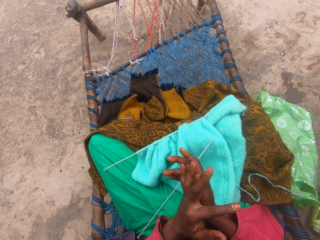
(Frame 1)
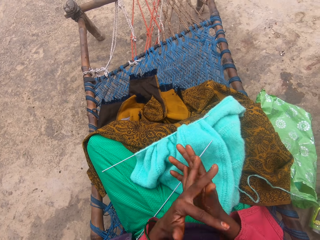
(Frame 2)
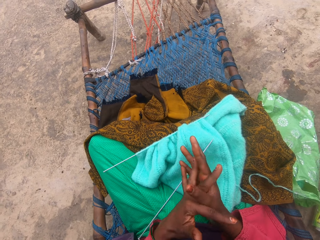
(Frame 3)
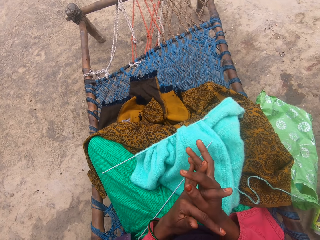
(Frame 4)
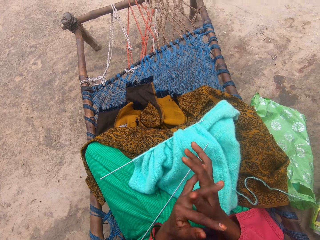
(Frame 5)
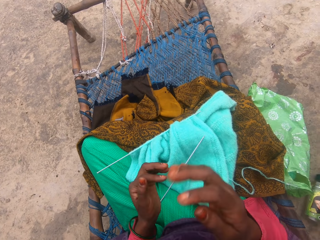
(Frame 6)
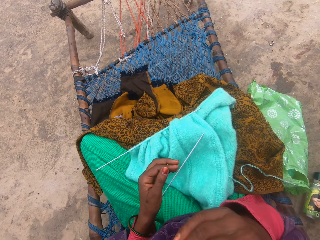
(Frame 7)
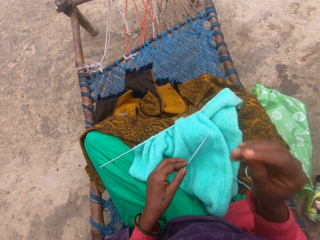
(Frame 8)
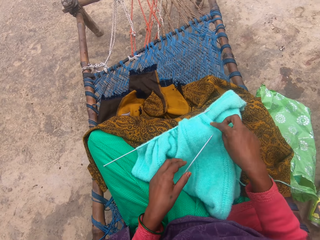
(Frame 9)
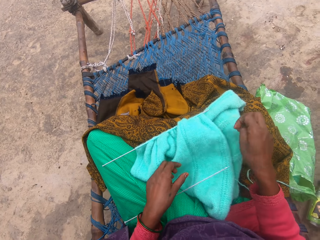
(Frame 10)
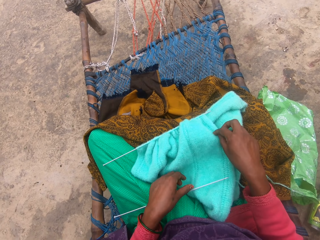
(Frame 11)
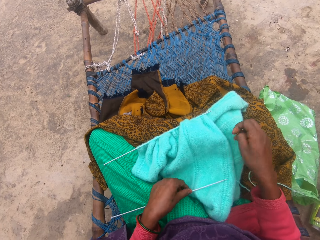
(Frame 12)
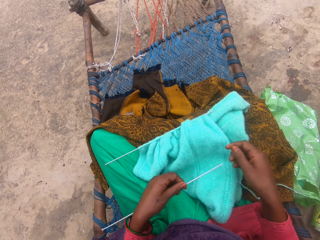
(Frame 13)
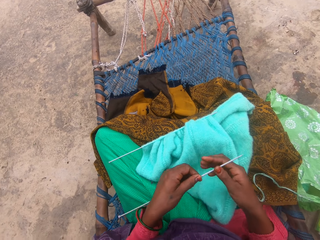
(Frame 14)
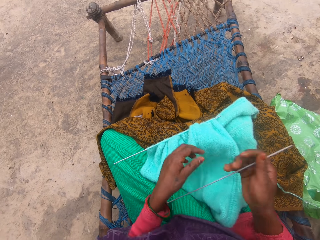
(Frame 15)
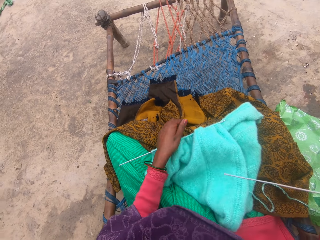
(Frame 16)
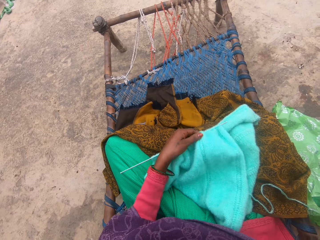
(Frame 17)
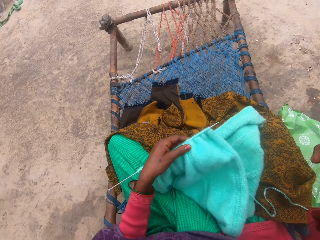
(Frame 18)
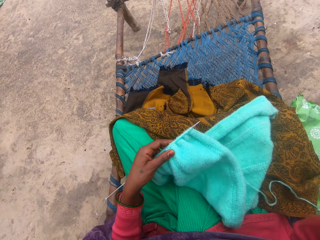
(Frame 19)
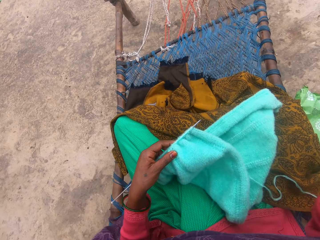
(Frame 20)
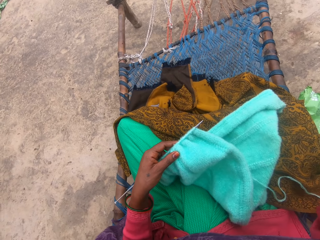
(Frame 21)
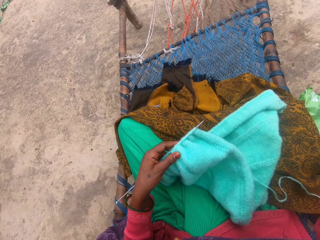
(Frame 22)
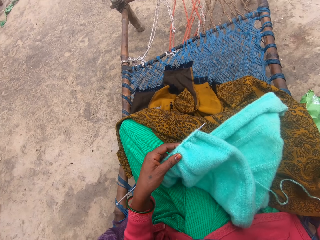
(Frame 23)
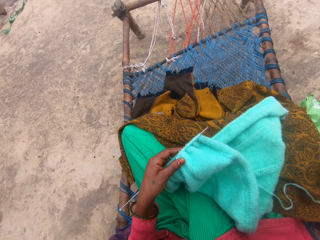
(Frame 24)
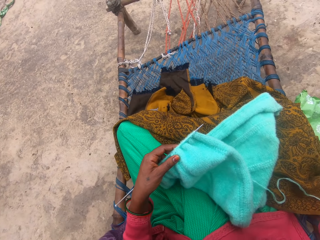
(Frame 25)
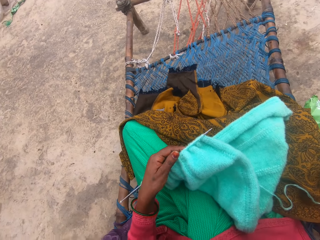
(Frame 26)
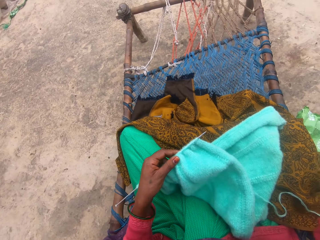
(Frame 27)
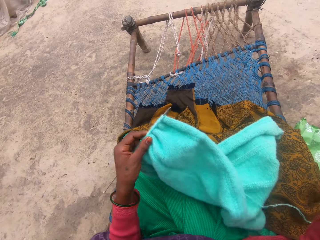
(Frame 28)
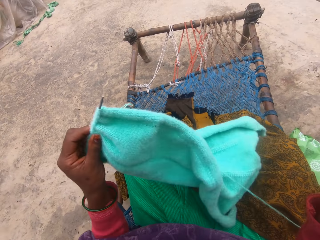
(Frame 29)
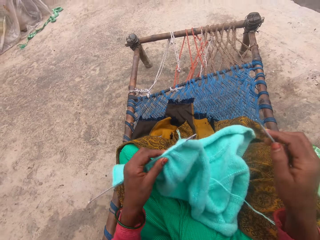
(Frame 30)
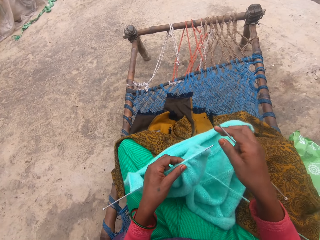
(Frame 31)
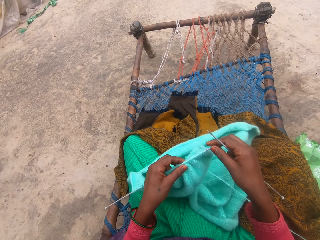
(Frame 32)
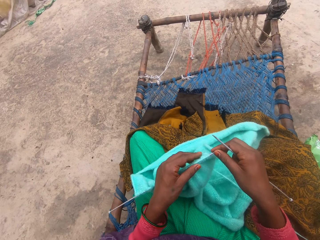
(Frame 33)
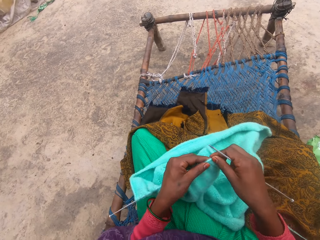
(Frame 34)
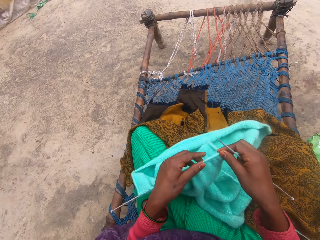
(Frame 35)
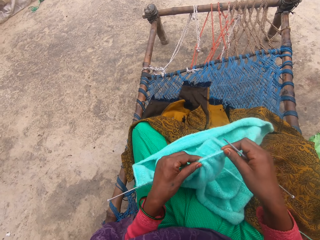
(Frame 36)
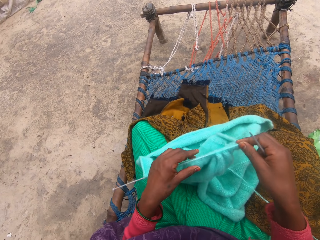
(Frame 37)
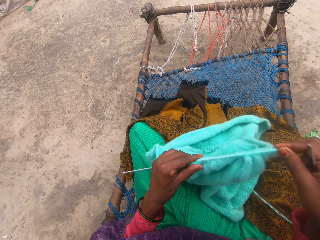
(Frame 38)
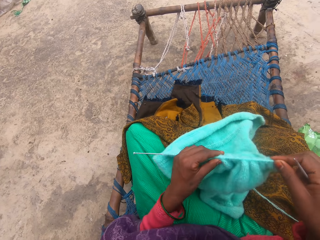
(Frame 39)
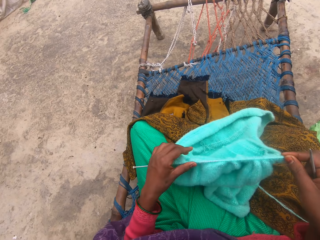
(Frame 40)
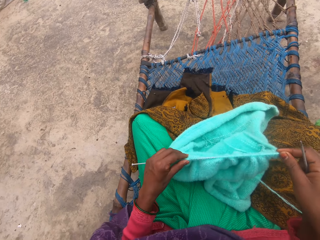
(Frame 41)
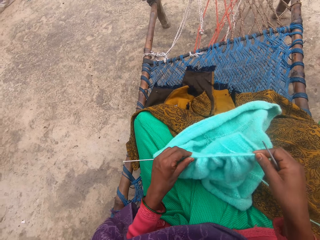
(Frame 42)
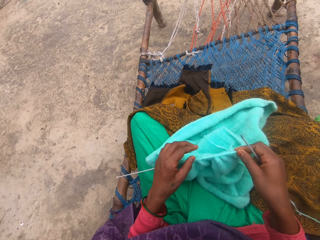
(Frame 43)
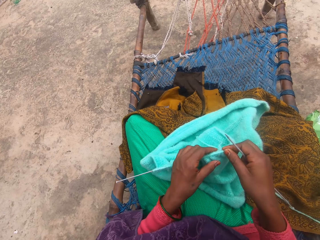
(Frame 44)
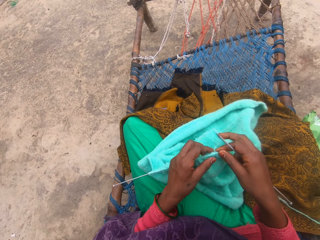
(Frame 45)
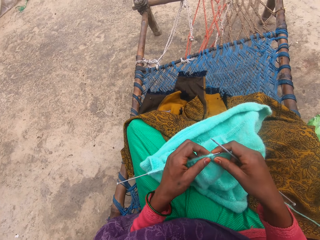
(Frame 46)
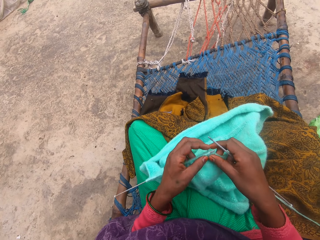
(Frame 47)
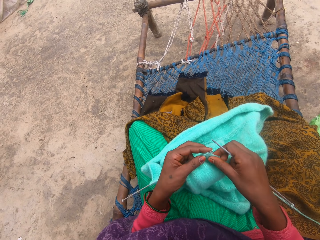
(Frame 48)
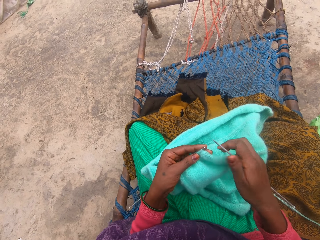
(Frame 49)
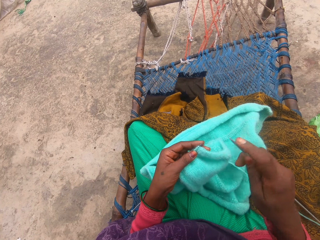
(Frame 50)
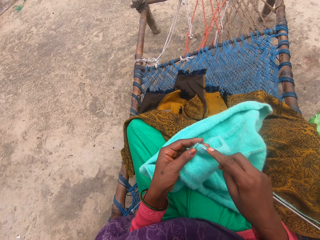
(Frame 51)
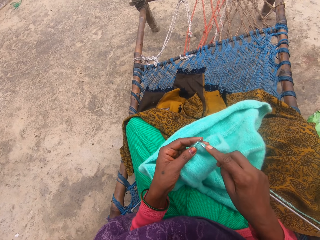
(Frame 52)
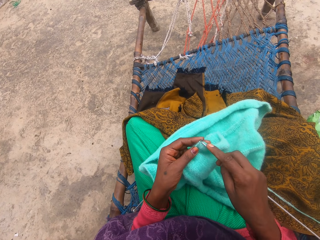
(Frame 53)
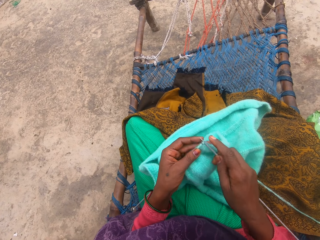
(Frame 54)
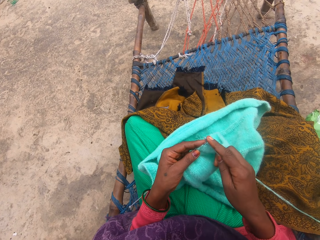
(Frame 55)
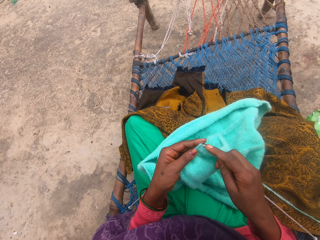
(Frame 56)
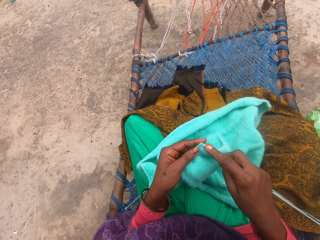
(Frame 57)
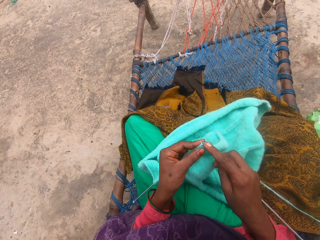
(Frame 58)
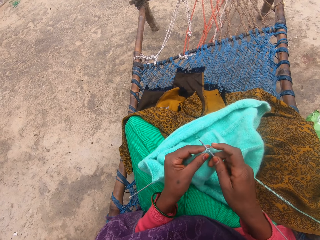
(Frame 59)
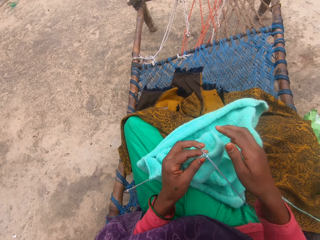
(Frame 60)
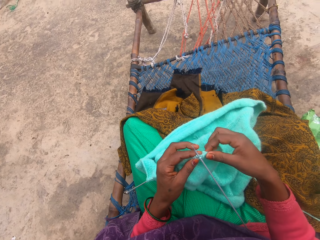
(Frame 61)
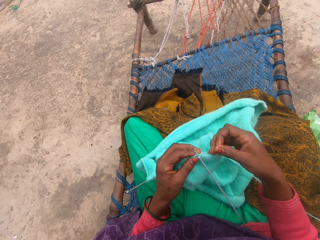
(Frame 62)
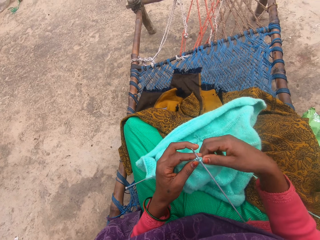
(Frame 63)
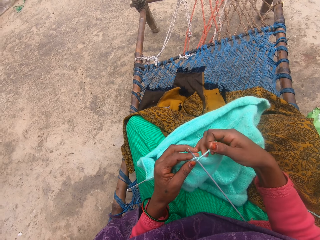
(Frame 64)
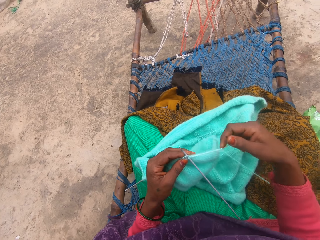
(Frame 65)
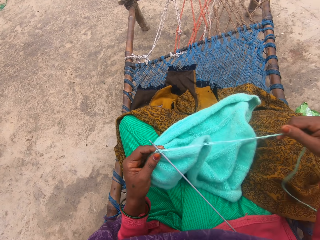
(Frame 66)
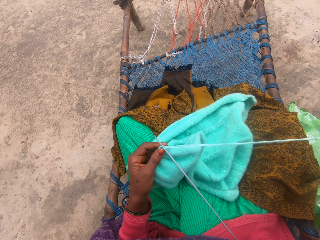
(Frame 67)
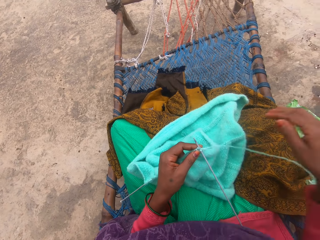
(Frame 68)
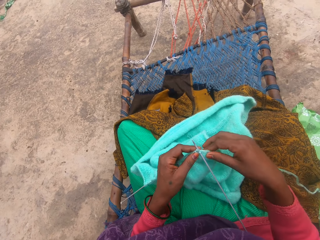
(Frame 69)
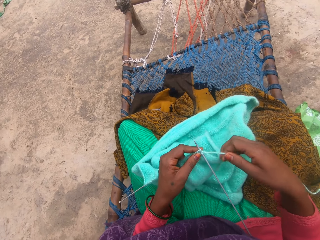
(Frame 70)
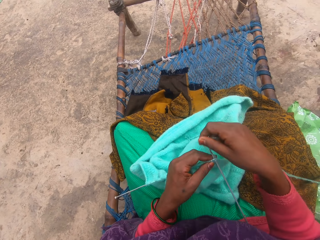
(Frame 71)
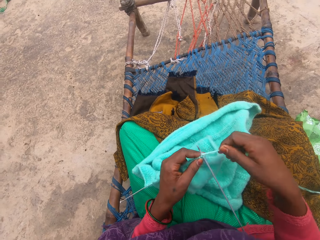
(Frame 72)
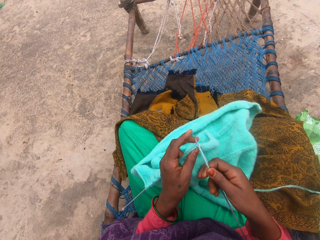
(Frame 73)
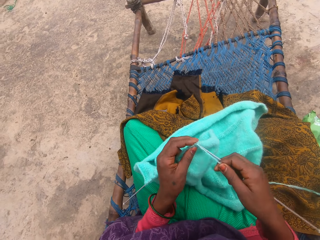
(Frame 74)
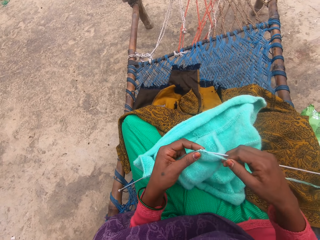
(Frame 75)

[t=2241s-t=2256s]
The camera wearer does something. They pick one needle. They hold the free pin with the right hand. They hold the piece of cloth. They do something. They push the needle through the piece of cloth. They adjust the material. They put the pin in the knitting hole. They stitch the crochet.

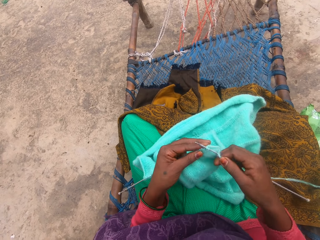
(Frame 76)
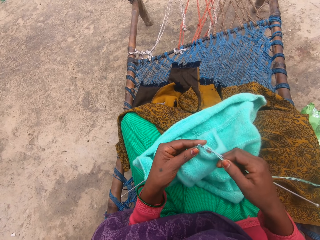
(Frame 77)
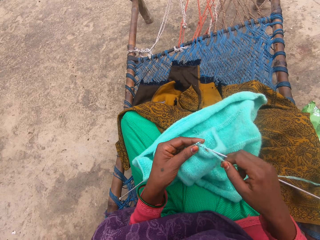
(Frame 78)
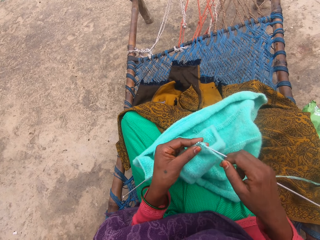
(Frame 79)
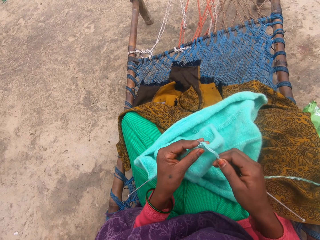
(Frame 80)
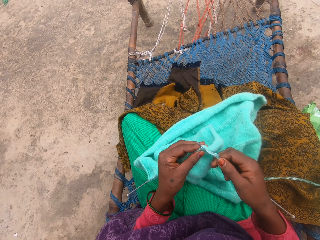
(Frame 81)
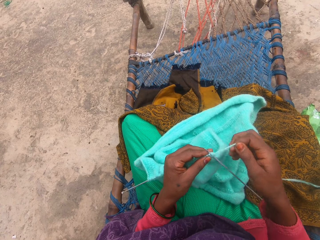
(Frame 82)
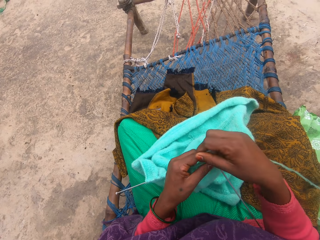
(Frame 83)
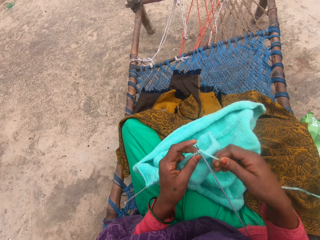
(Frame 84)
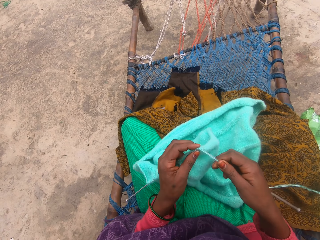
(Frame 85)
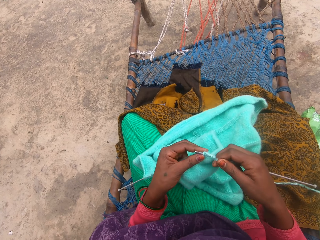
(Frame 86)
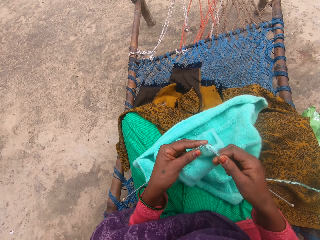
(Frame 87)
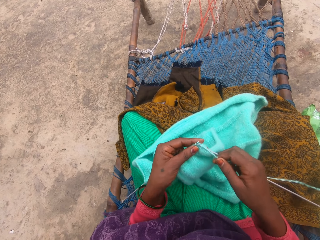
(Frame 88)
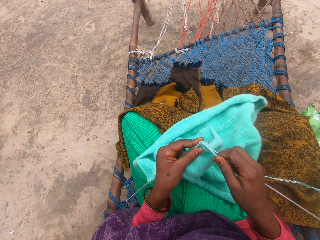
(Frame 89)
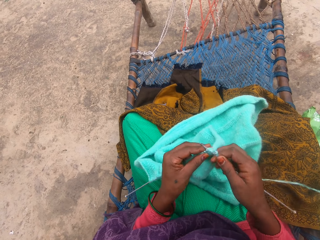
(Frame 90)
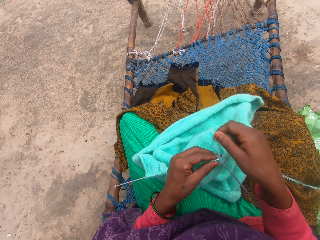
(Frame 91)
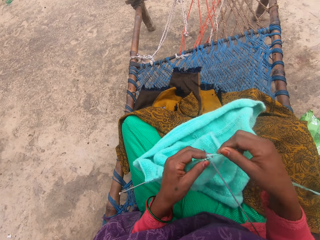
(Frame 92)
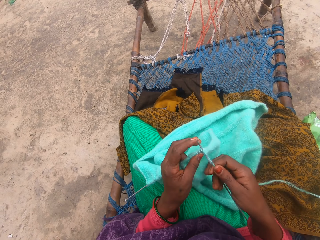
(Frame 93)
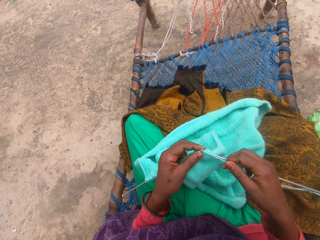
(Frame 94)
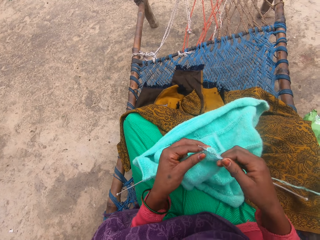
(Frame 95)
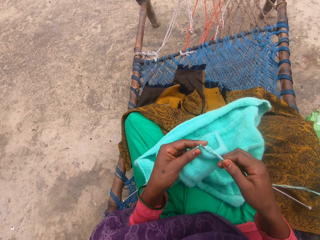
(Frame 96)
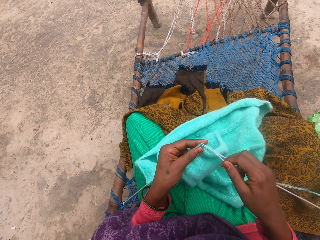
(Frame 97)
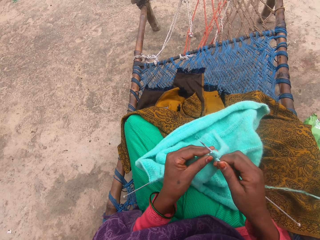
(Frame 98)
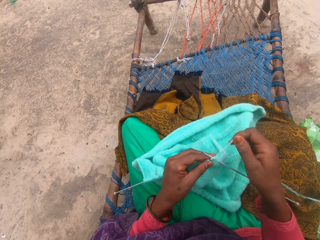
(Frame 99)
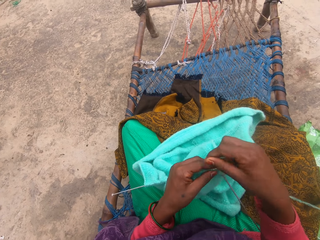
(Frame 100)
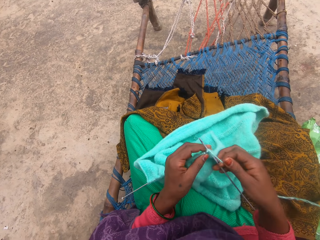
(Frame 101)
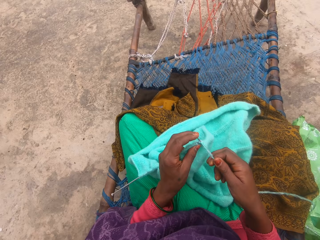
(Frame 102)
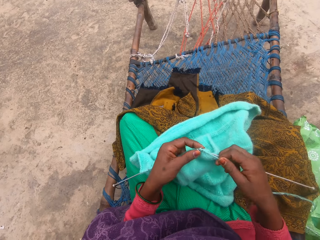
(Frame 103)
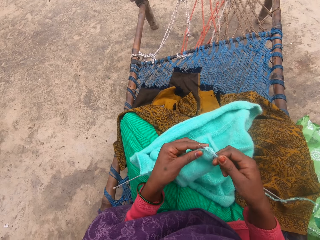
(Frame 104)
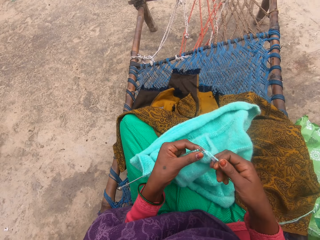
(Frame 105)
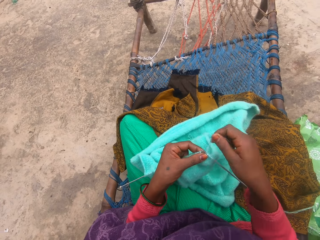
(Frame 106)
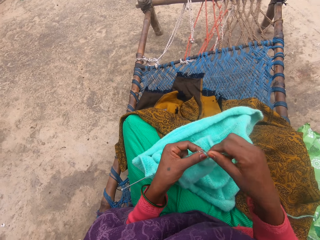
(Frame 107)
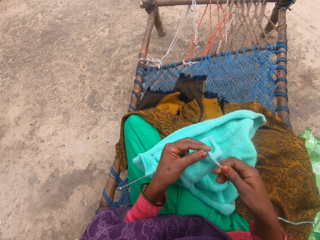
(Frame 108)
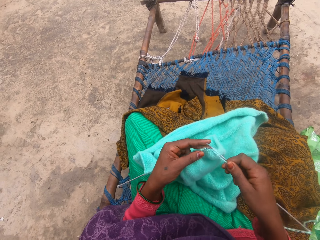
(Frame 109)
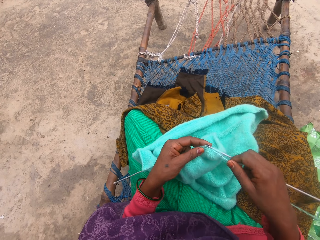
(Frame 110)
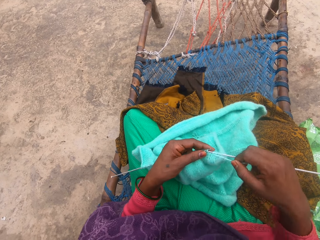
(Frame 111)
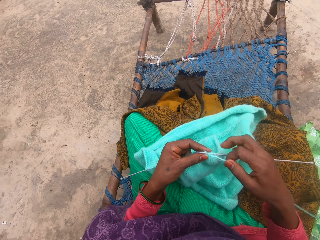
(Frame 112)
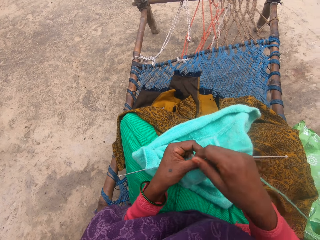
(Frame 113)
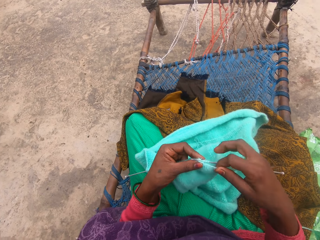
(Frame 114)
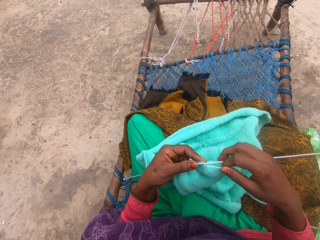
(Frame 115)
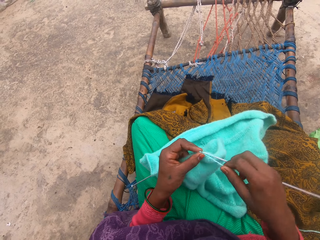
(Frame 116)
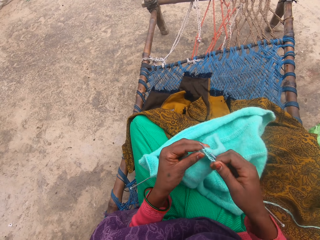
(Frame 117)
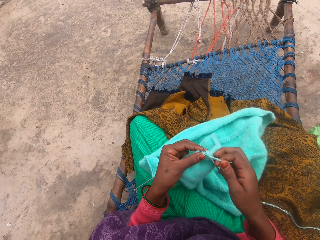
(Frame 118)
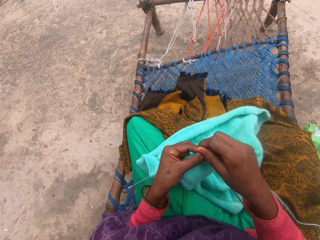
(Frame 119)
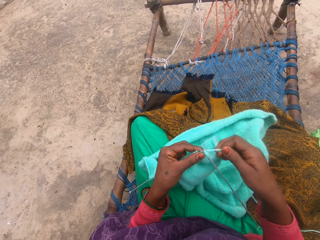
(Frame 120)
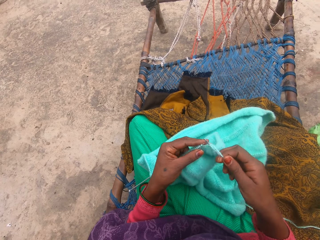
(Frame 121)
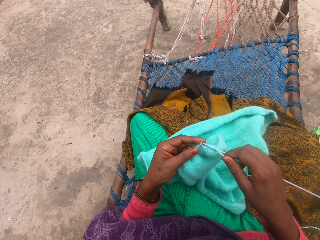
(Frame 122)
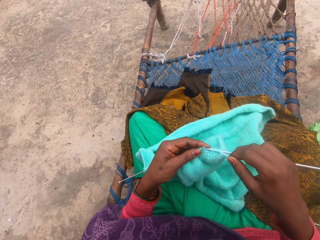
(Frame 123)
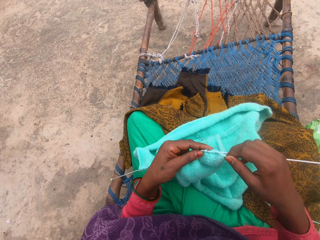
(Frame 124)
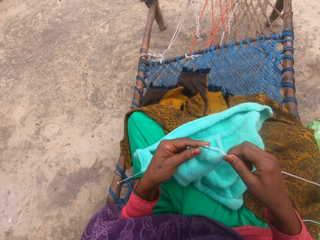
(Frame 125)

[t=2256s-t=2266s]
The camera wearer knits the material.
